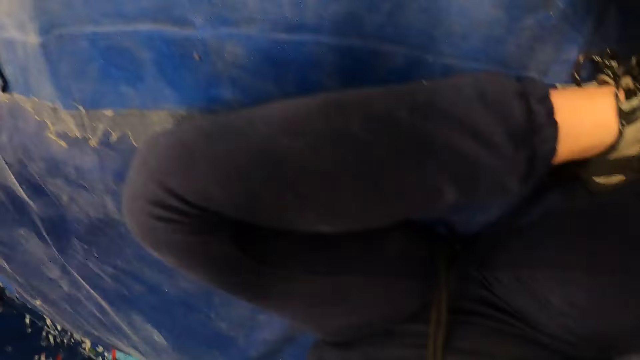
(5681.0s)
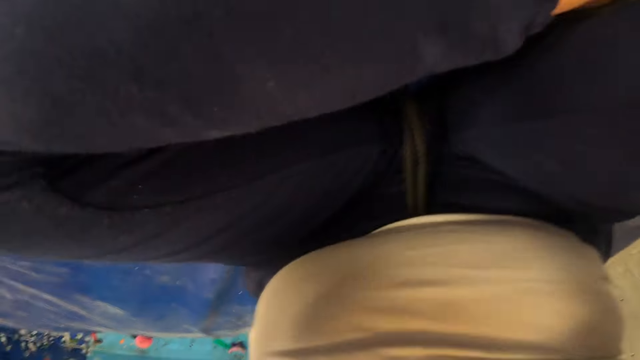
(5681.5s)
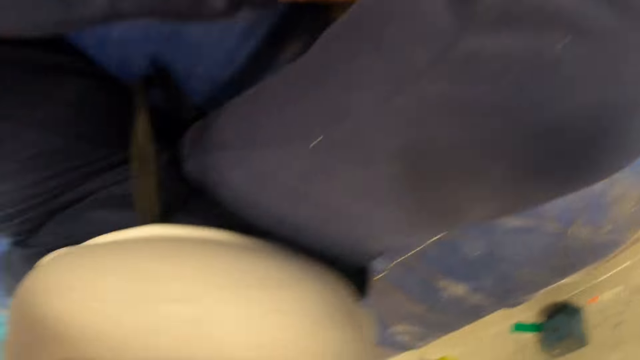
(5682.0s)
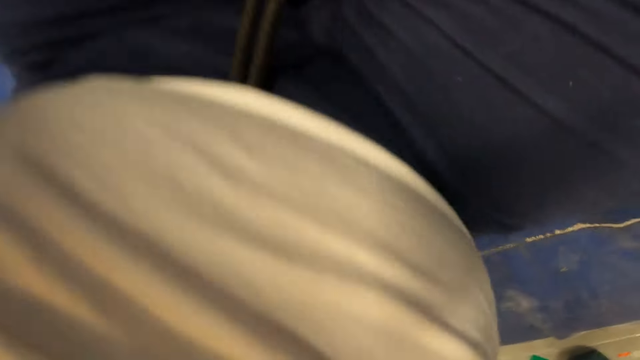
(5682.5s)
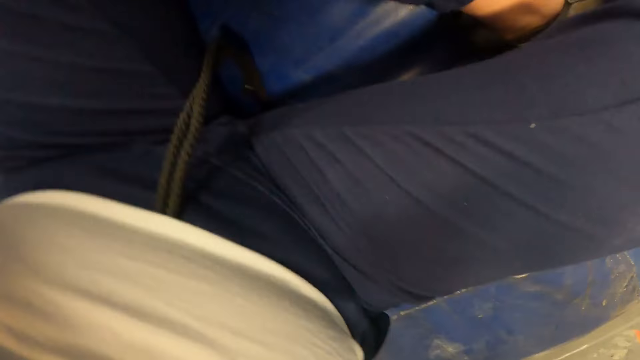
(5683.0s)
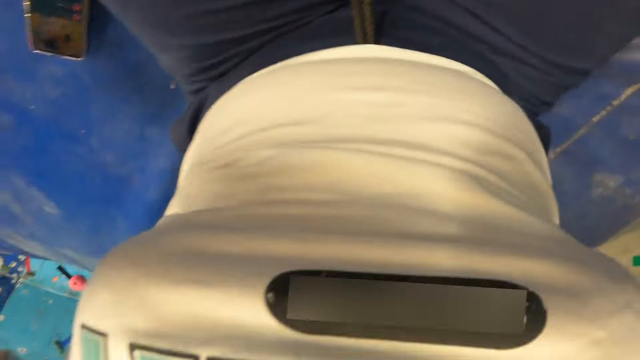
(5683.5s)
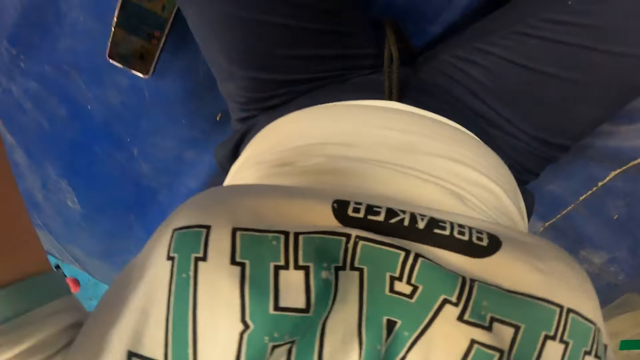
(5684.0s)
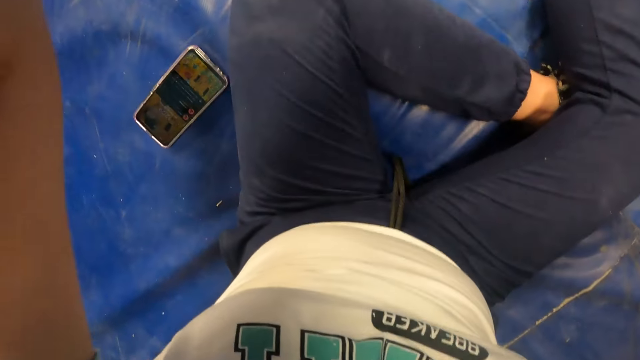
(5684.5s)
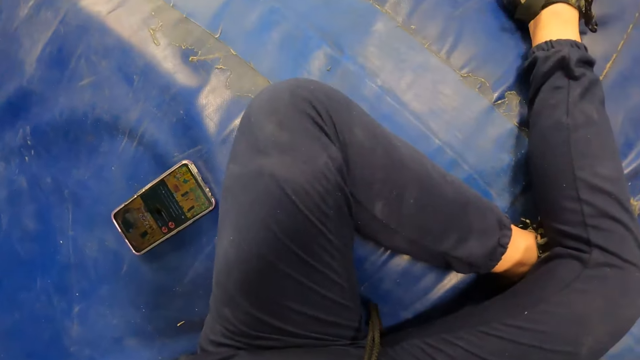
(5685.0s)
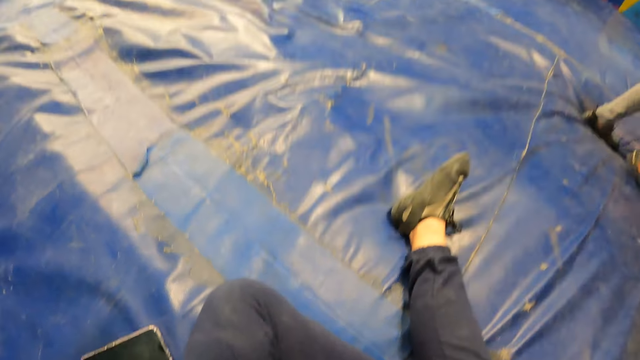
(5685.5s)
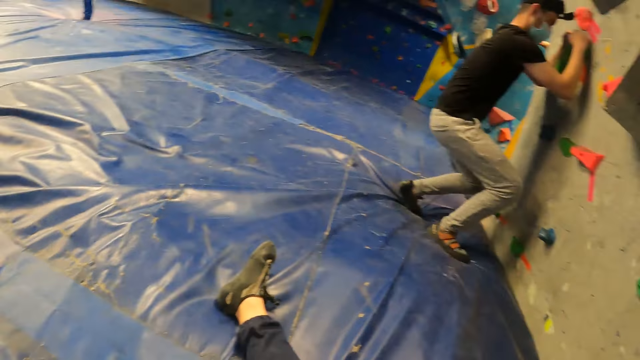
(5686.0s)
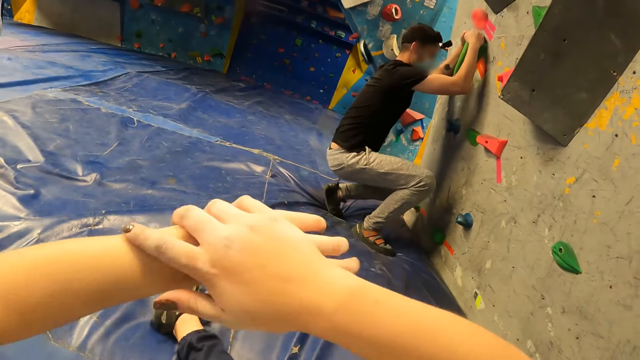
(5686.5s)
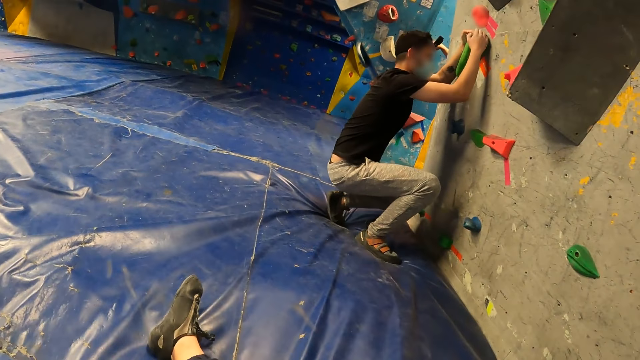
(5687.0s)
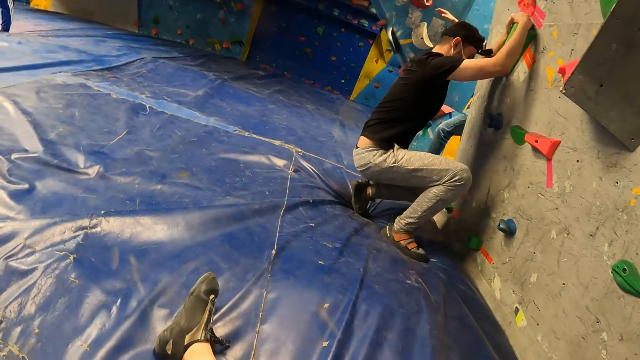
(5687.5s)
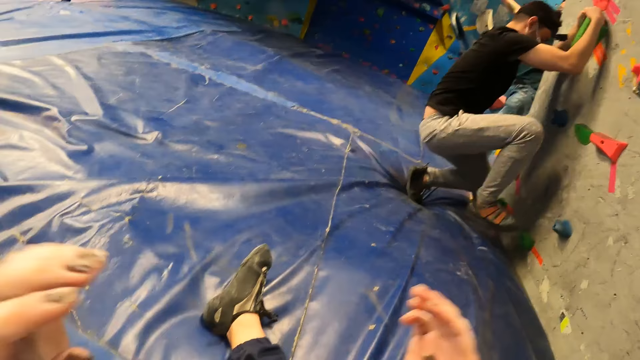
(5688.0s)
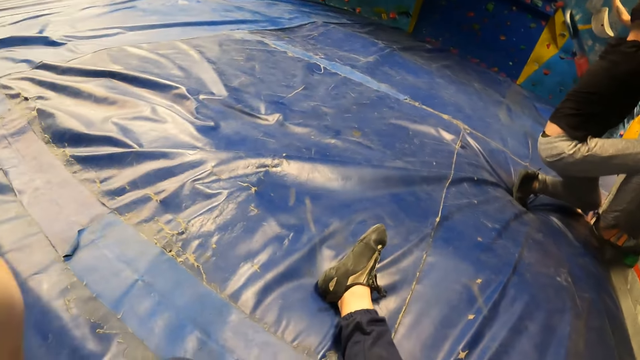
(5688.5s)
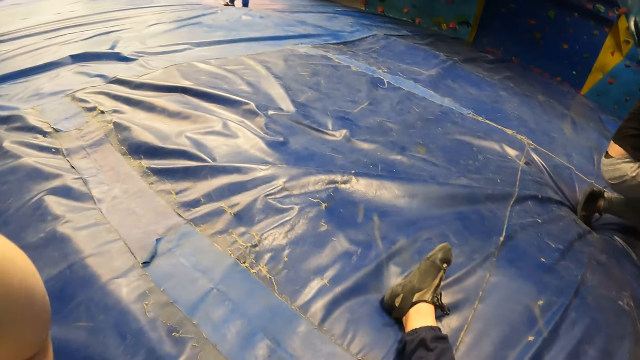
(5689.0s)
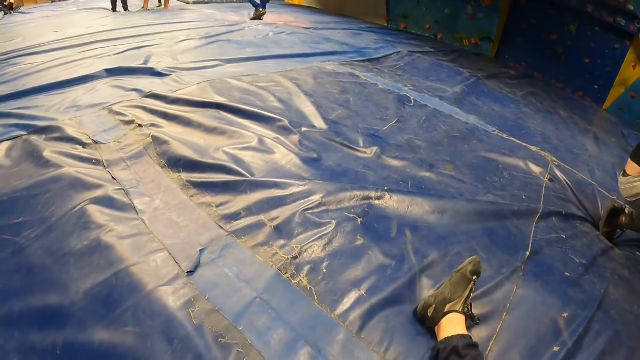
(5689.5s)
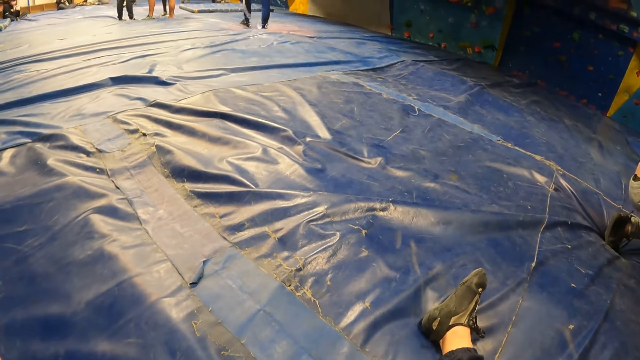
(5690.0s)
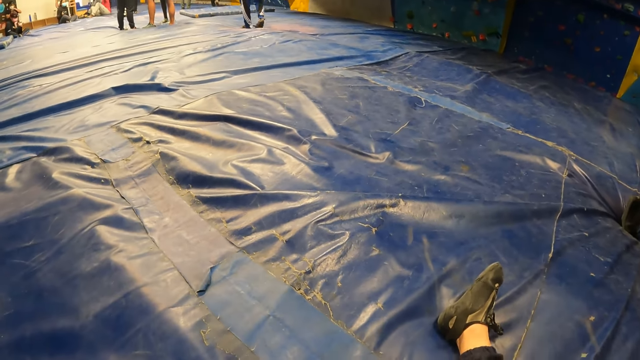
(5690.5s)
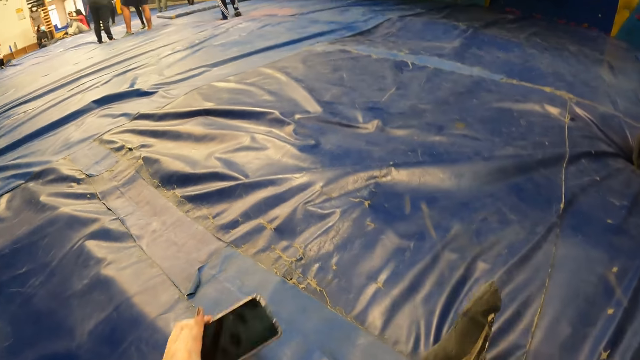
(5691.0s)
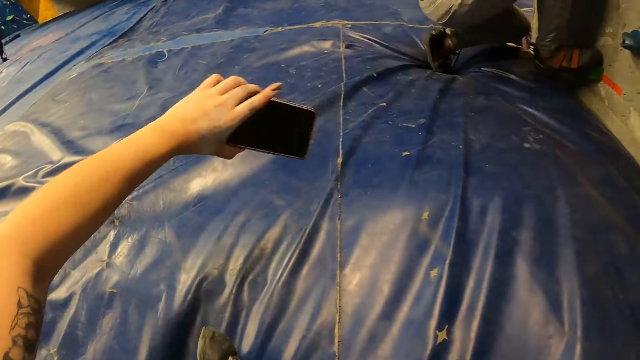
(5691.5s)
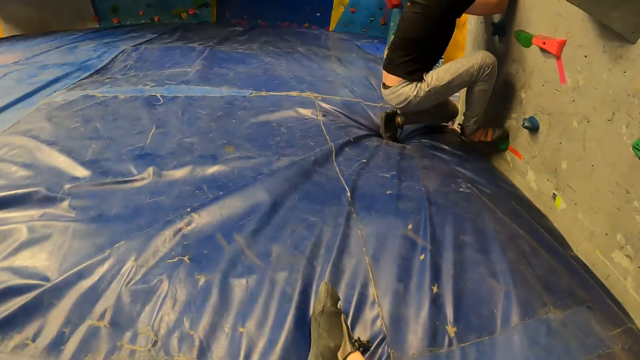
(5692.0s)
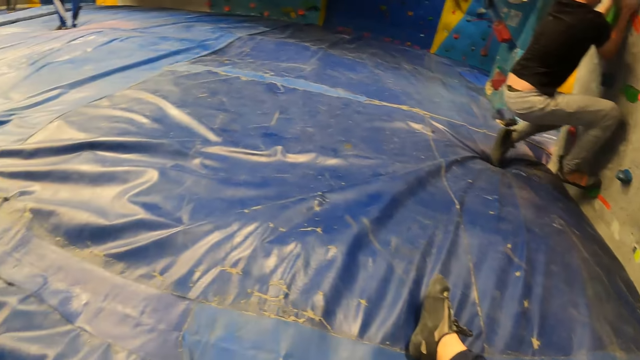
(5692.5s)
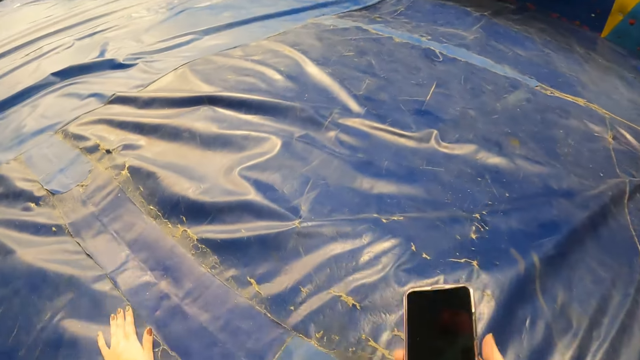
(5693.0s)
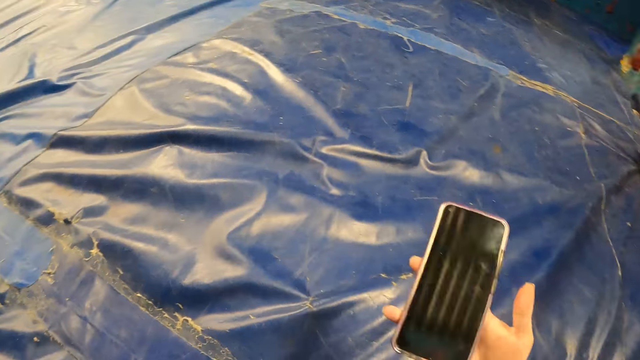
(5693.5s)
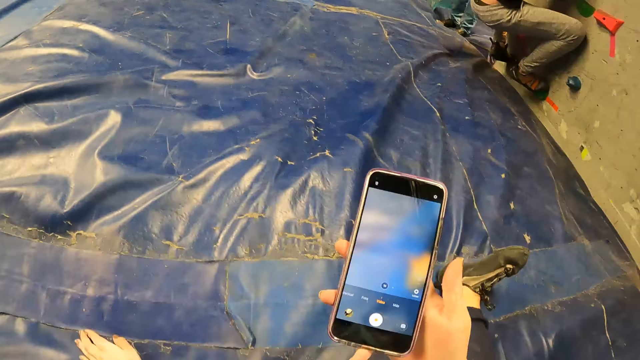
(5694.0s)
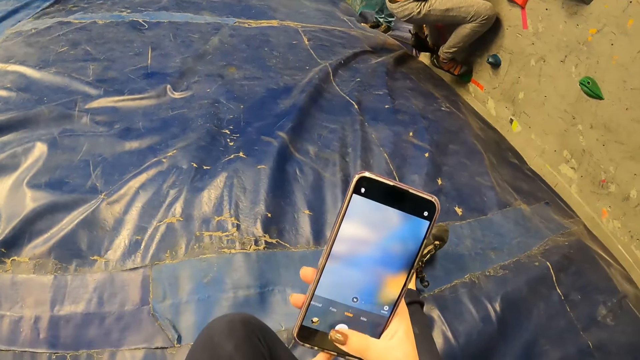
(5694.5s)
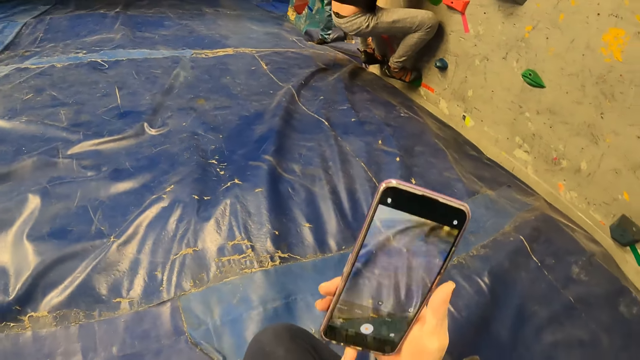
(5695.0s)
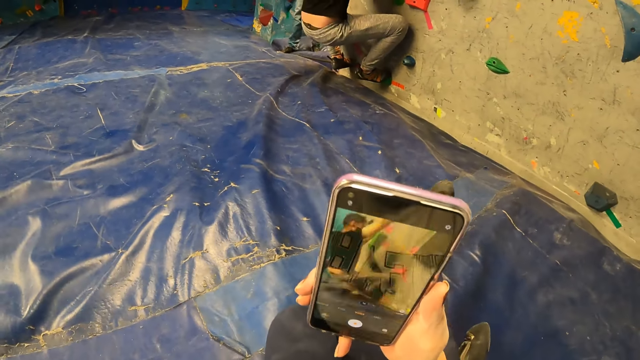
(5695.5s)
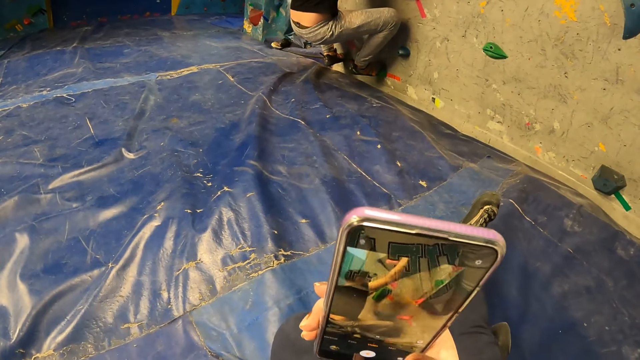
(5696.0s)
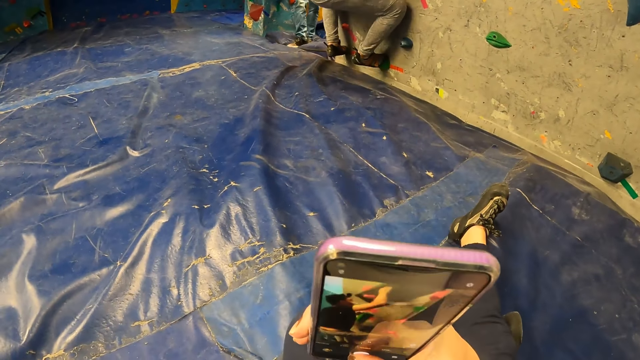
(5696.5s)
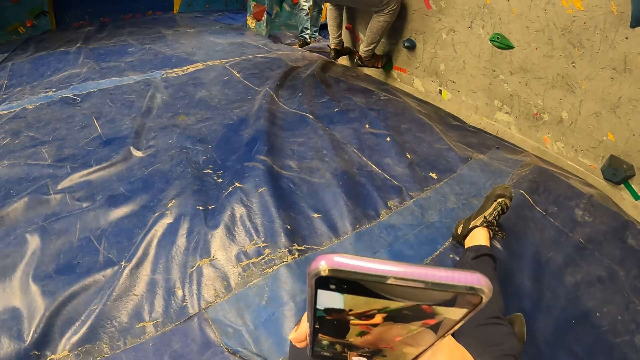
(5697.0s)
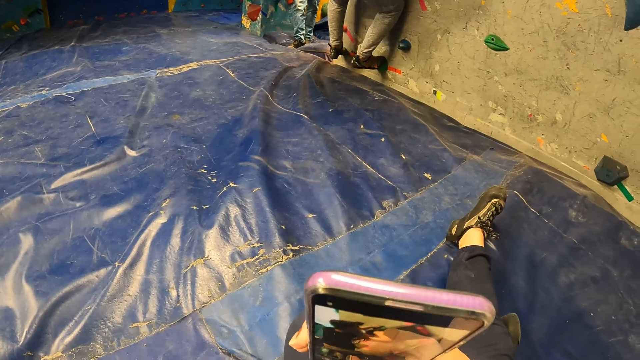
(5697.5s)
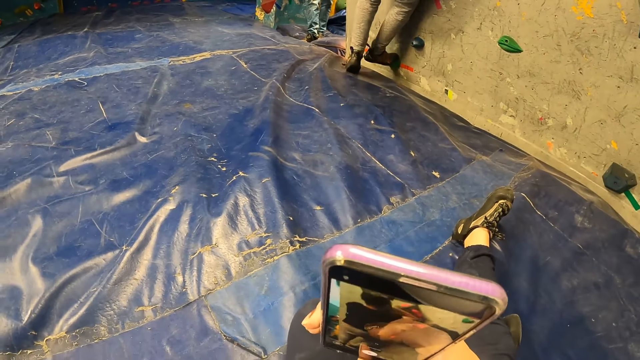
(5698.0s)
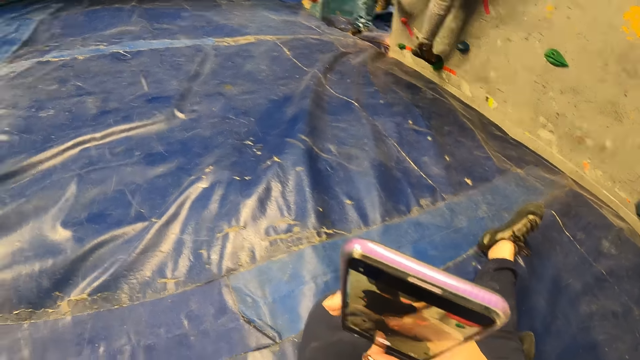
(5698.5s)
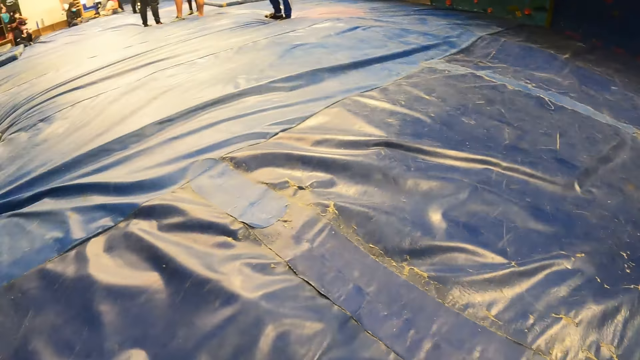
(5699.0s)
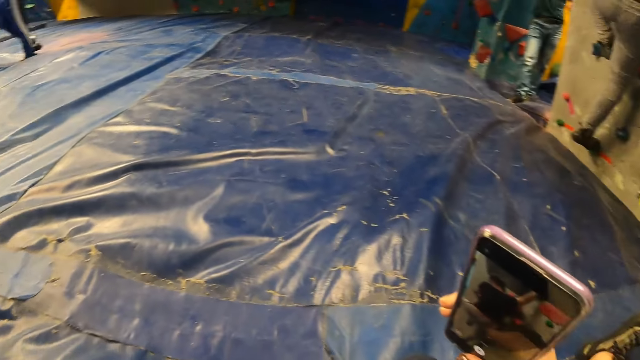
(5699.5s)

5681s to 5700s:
The camera wearer sits on the bouncing mat. A man climbs the wall. The camera wearer places her right hand on her left hand and stretches the hands. She adjusts the camera. She holds a phone in her left hand. She moves around. She dusts the floor with her left hand. She places her left hand on the crash pad. She holds the phone with her right hand. She operates the phone with her right hand.

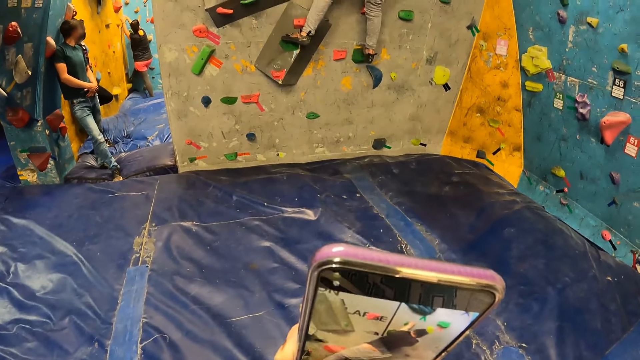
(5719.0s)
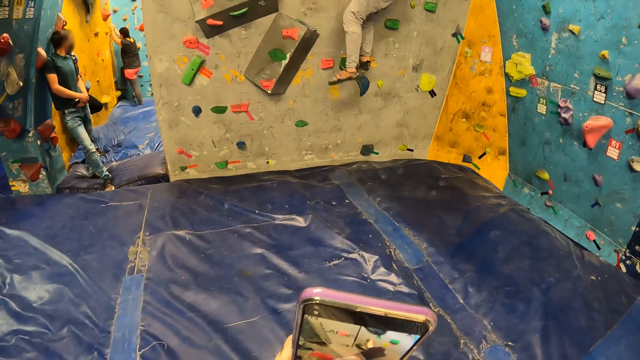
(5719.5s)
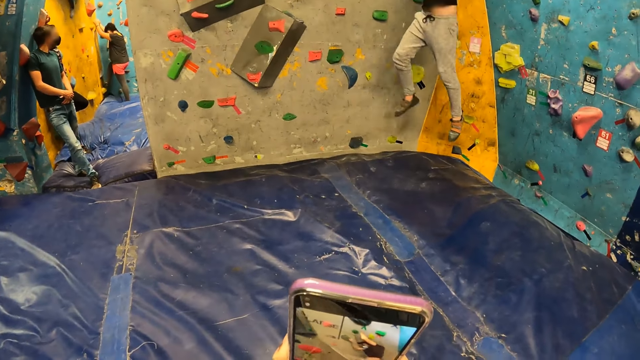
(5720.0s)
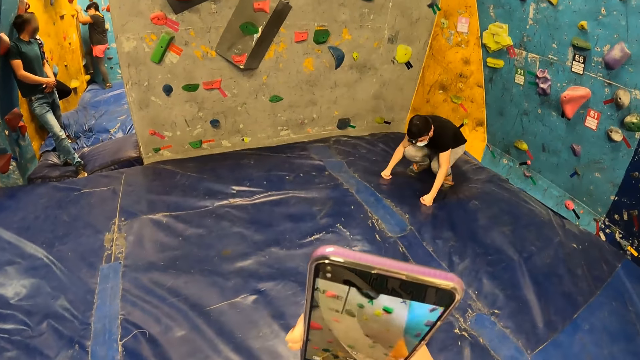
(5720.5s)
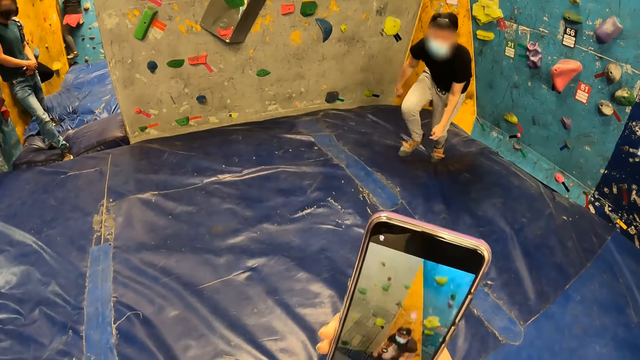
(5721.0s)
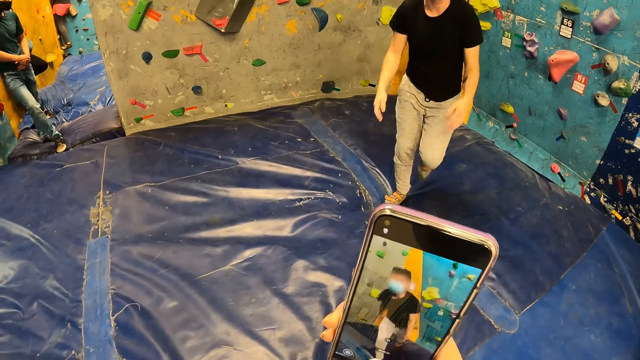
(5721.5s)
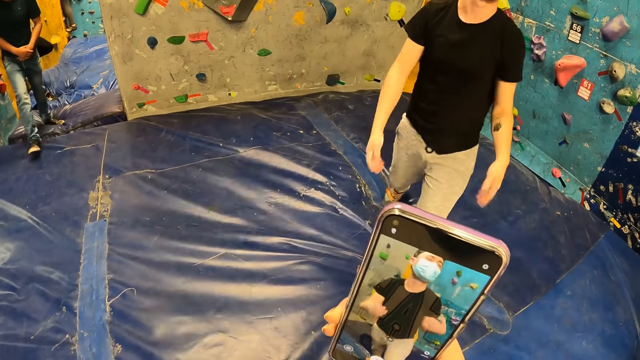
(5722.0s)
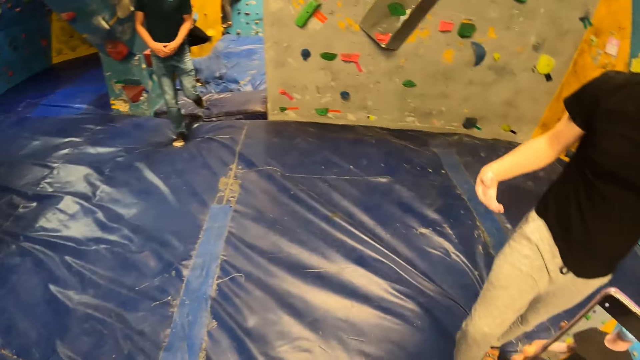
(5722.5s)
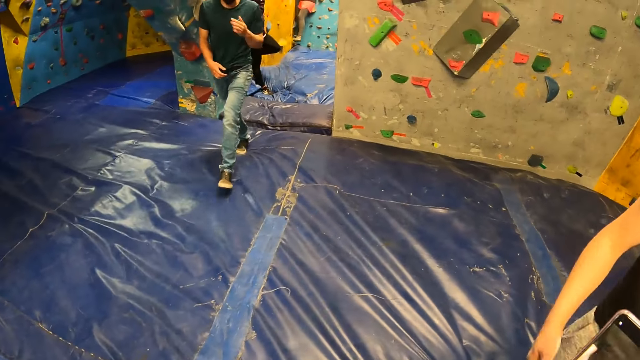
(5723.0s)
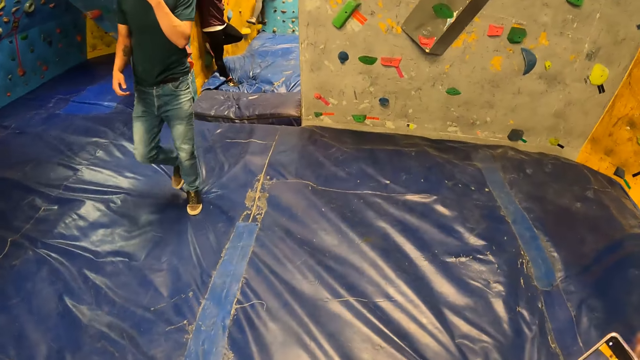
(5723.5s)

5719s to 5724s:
The man jumps down from the wall.
